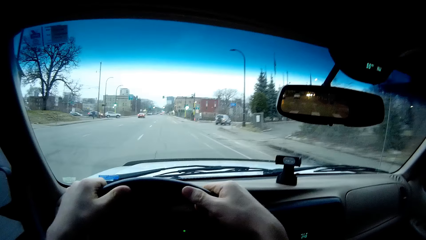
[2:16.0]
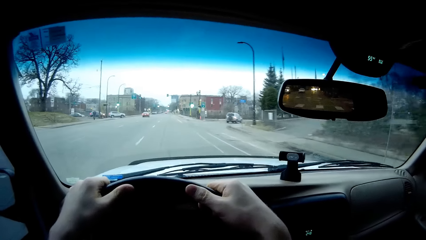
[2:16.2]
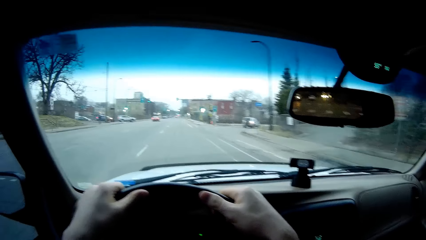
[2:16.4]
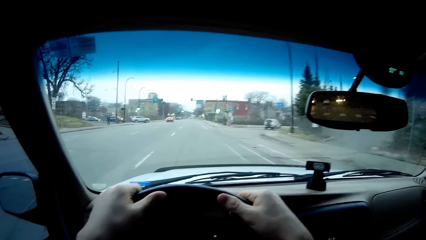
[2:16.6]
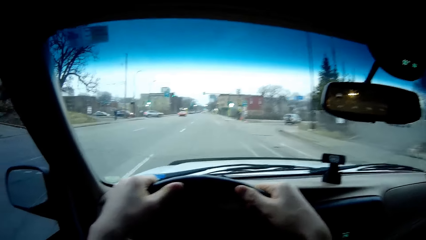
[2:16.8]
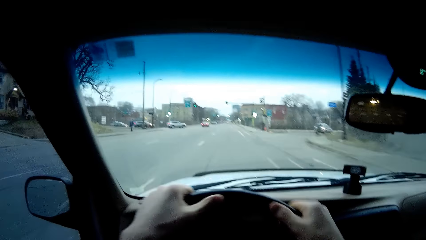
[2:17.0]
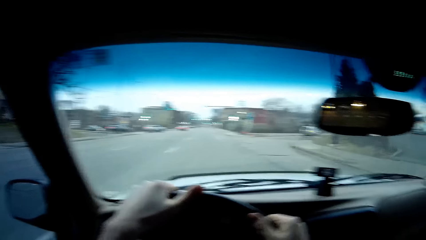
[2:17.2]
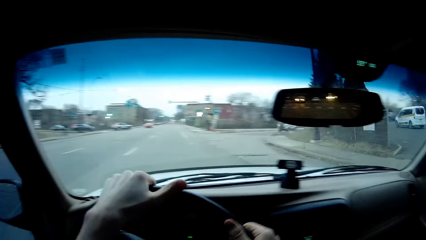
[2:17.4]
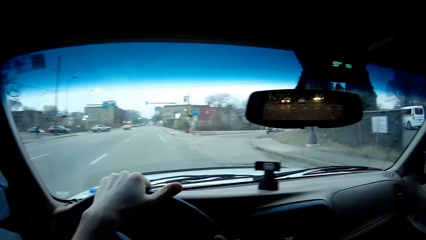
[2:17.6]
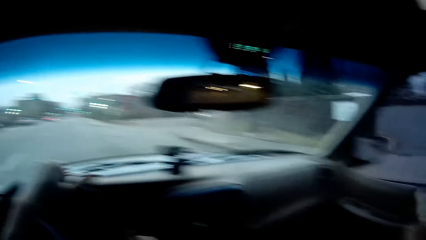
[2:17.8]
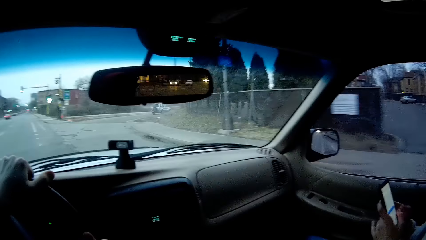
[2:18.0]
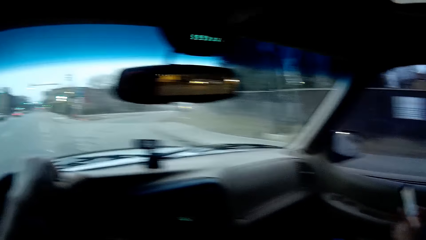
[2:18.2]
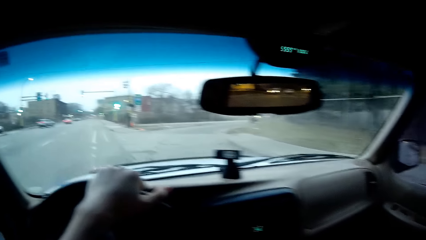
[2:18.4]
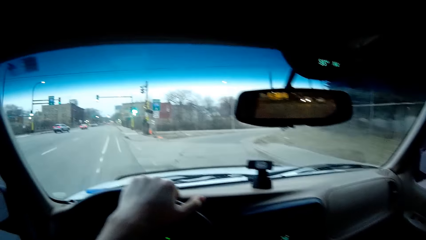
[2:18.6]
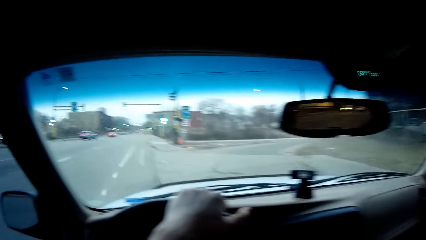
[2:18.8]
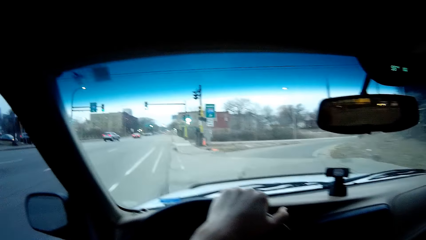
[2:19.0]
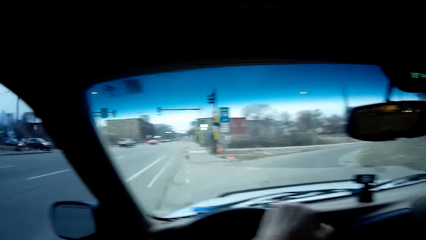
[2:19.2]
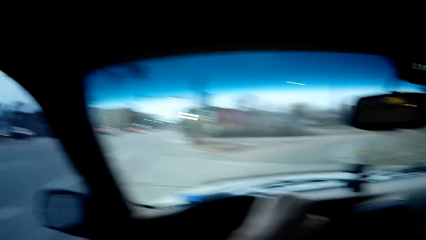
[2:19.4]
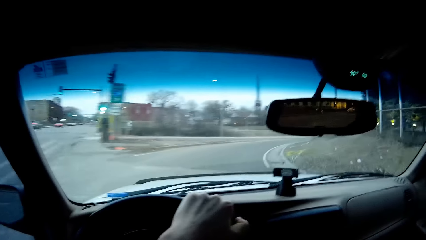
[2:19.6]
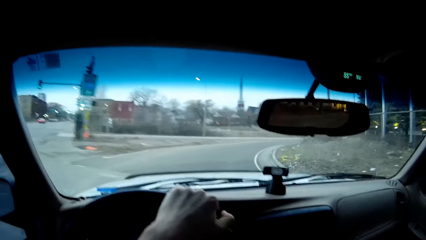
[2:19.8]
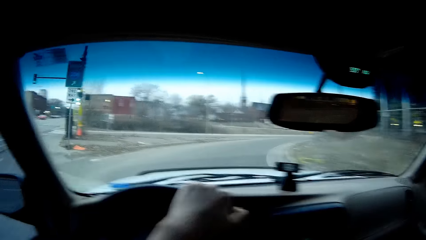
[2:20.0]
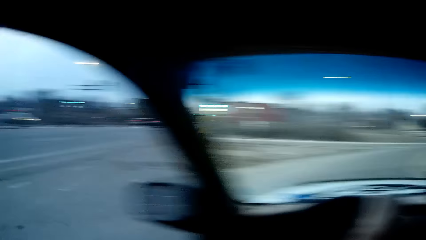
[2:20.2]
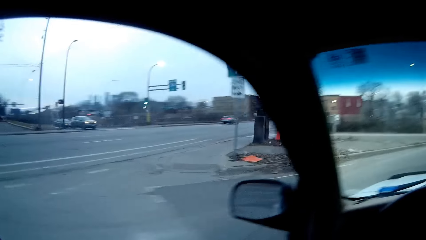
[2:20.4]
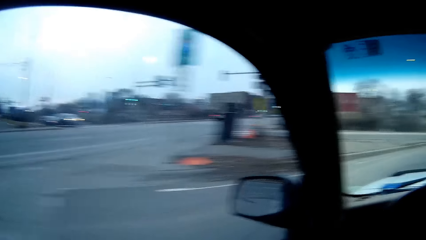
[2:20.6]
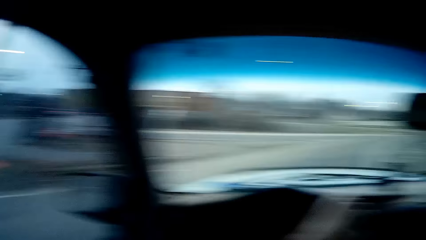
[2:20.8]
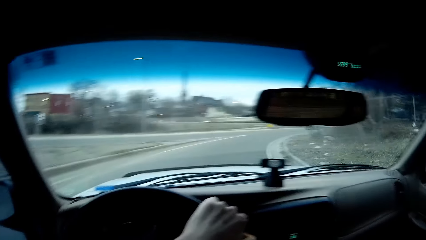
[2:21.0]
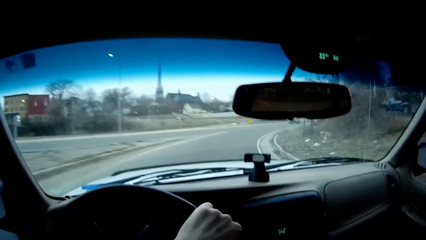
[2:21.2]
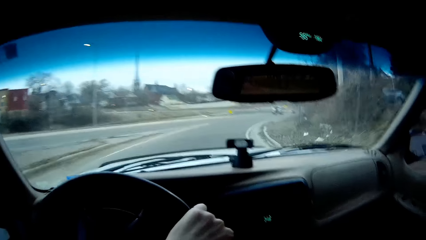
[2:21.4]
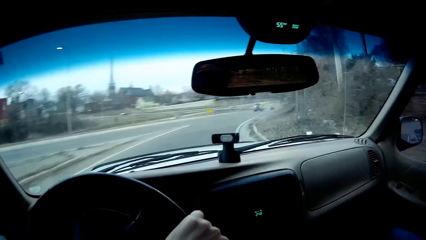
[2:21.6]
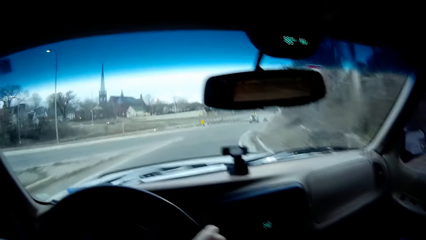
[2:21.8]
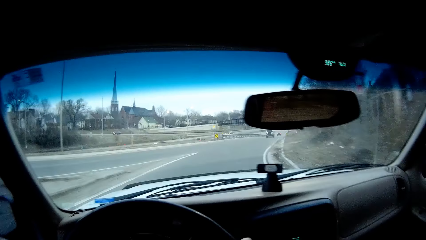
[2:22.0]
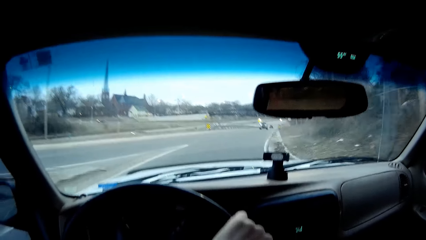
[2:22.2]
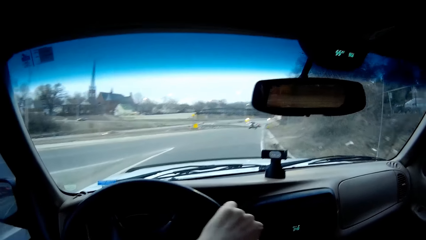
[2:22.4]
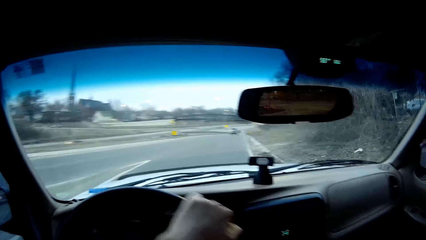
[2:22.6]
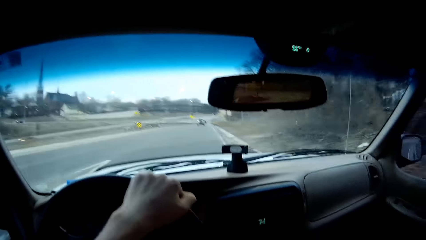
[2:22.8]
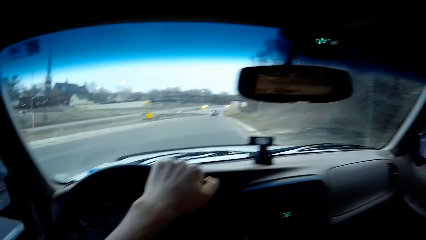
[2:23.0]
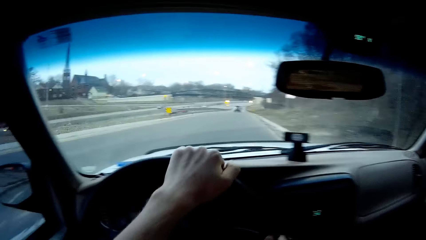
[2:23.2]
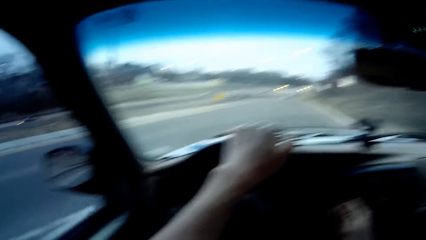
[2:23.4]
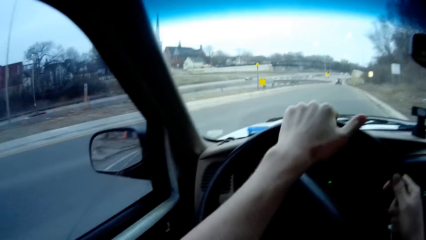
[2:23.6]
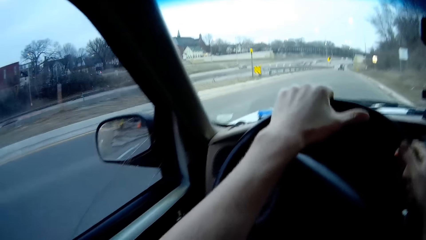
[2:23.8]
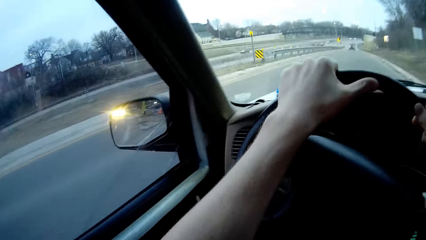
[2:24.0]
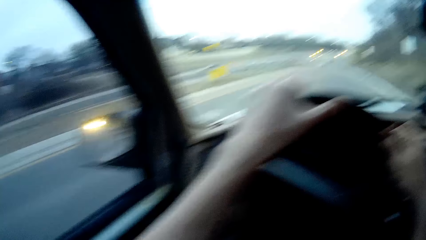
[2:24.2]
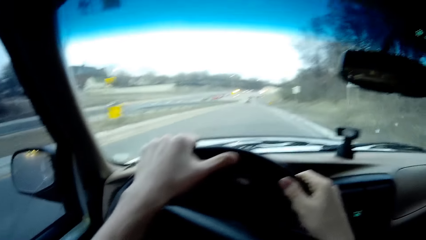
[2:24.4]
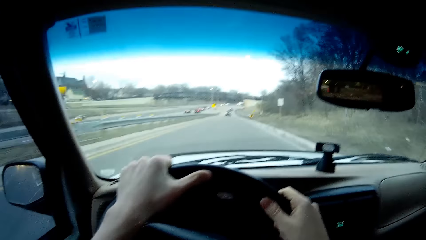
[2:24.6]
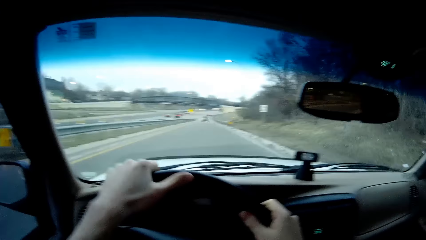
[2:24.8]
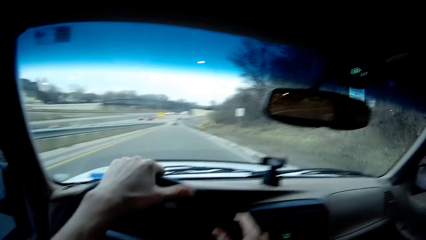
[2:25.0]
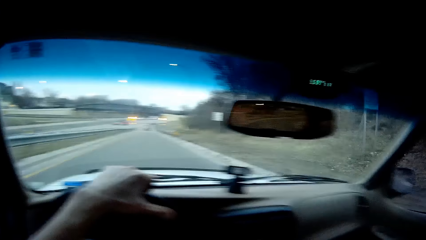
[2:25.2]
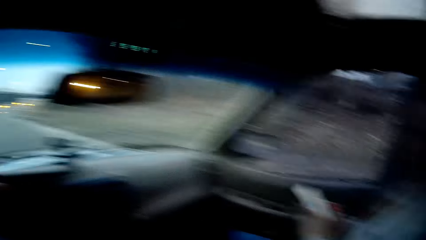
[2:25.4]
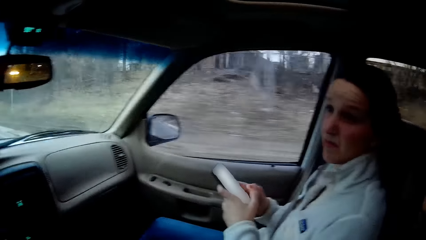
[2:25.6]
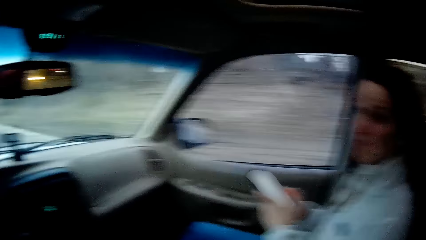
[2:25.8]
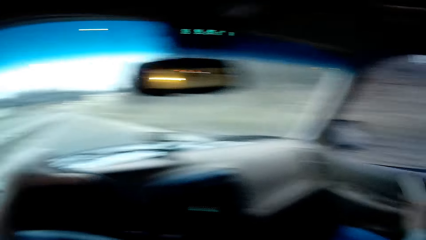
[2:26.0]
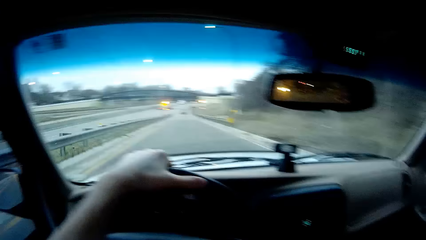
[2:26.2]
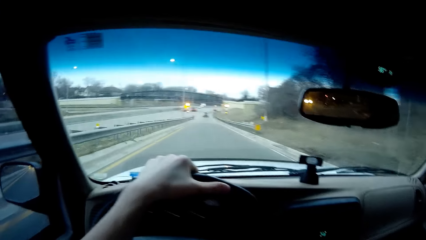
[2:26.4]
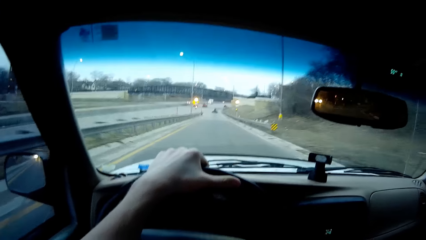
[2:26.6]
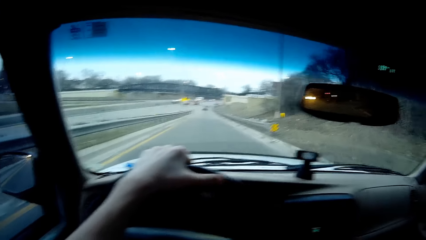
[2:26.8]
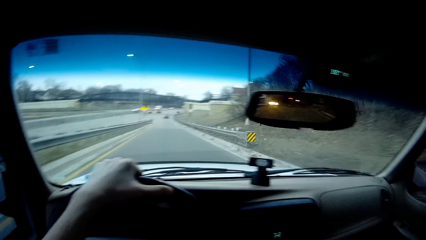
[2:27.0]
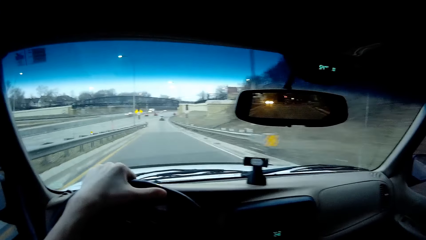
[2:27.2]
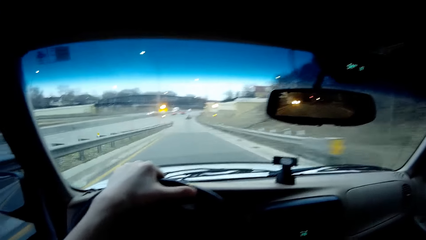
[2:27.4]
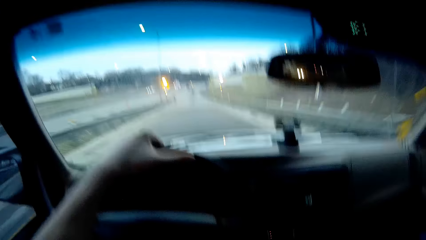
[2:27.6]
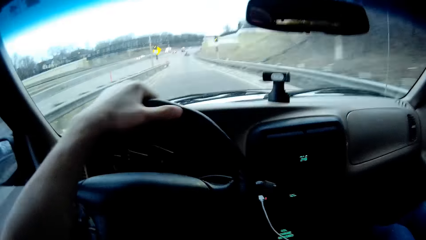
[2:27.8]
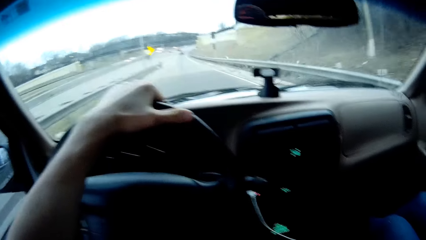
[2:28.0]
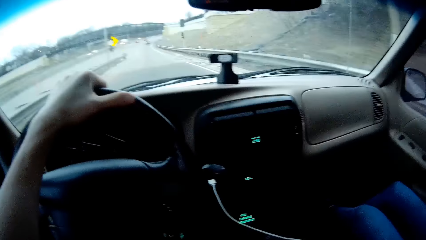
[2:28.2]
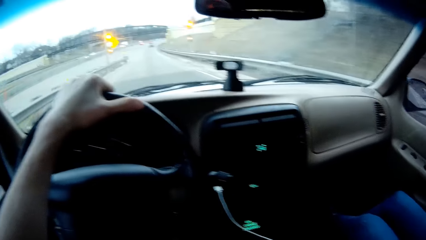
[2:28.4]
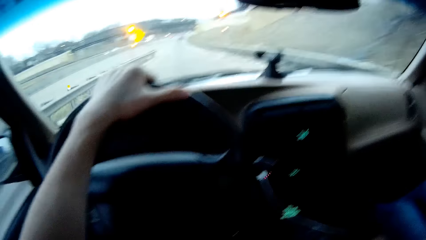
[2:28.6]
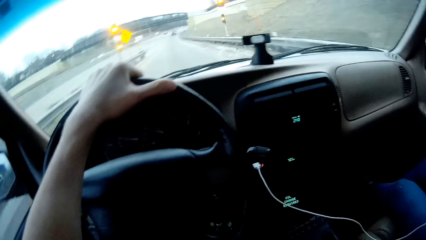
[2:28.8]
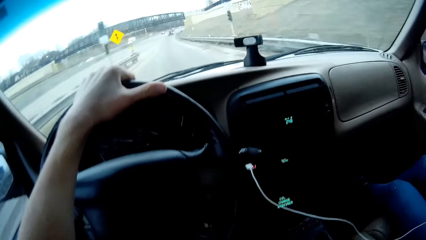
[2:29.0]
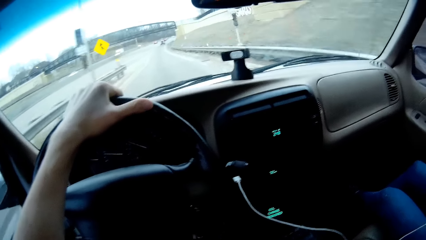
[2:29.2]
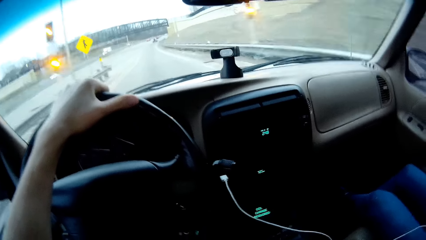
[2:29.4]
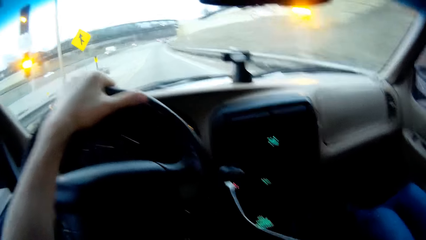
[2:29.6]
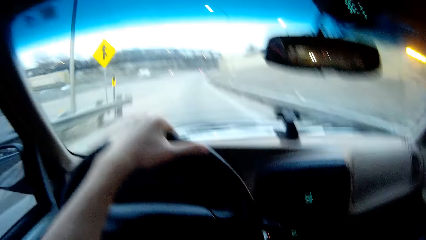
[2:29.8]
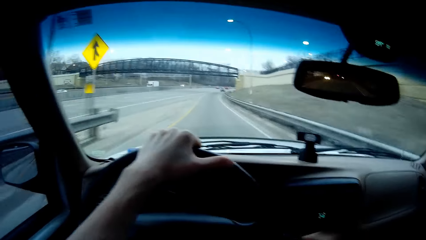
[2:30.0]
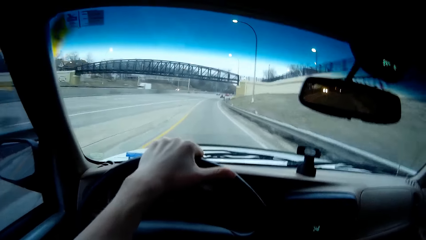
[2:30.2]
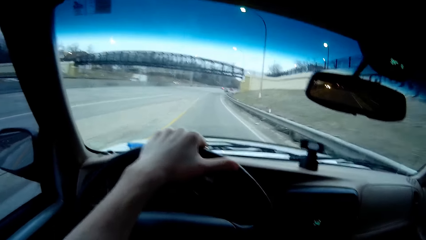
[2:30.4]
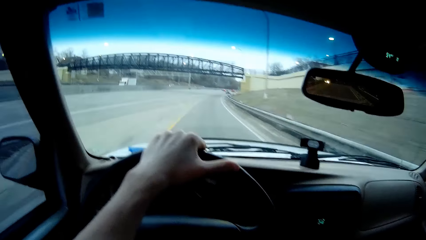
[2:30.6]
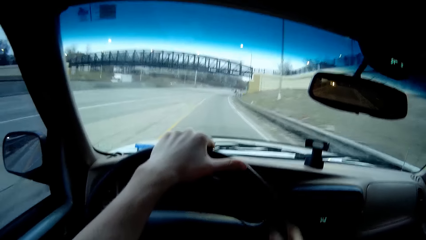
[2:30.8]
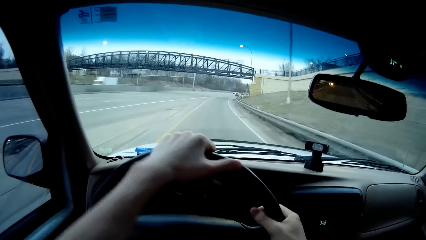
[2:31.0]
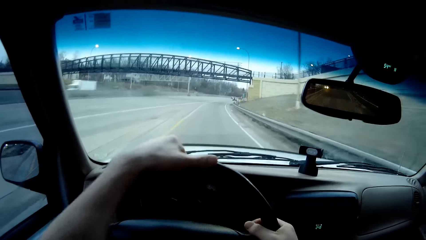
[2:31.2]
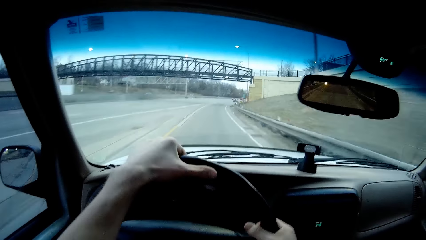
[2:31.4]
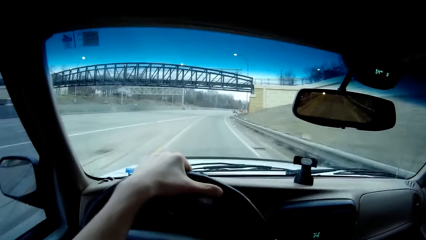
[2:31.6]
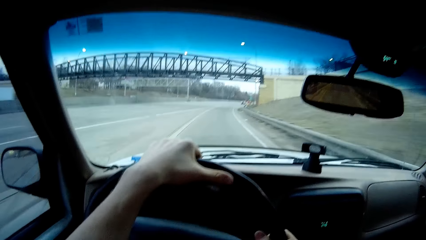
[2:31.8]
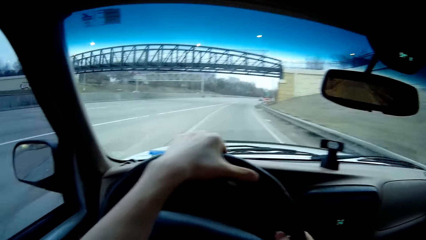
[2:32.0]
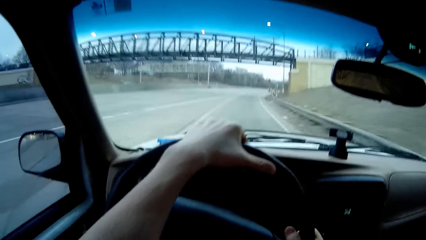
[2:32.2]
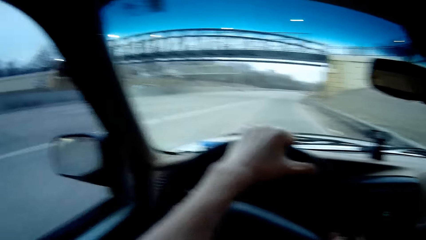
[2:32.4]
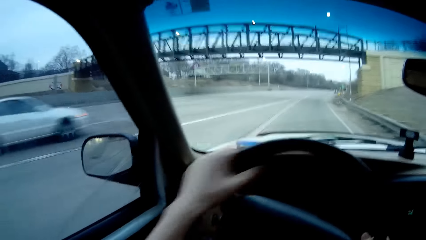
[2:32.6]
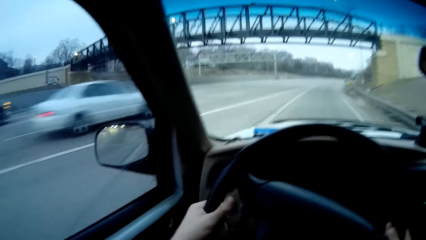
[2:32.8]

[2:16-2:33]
The camera wearer turns the steering wheel. He drives. A woman holds her phone. The camera wearer puts his hand on the steering wheel. He drives.
